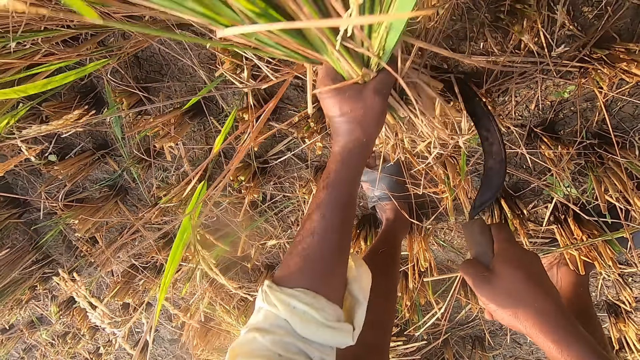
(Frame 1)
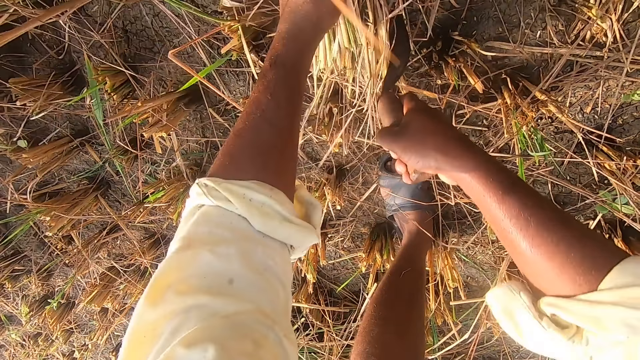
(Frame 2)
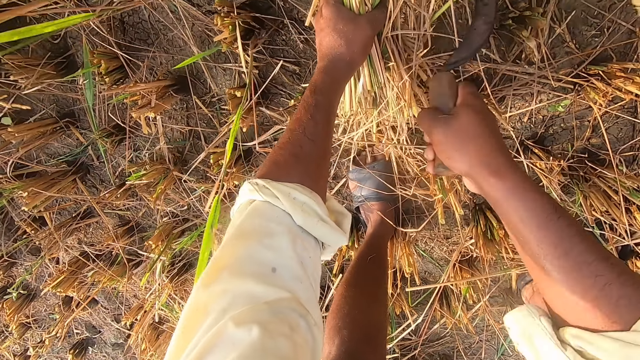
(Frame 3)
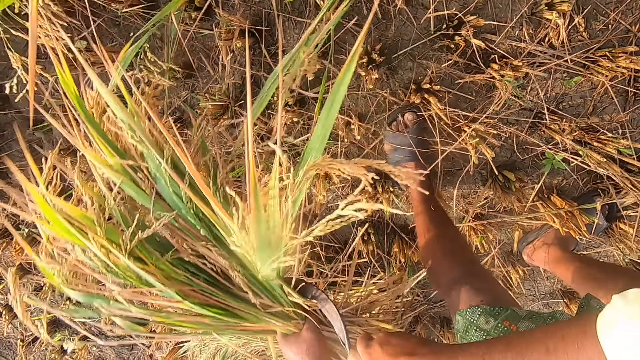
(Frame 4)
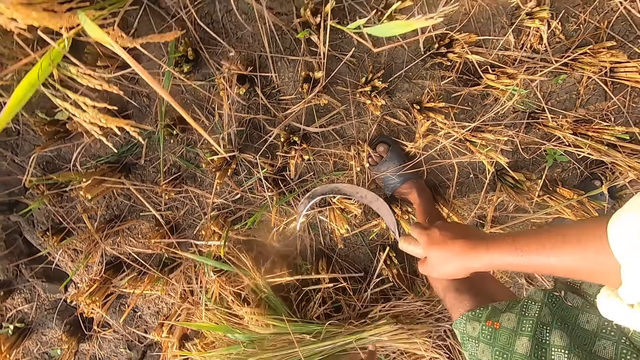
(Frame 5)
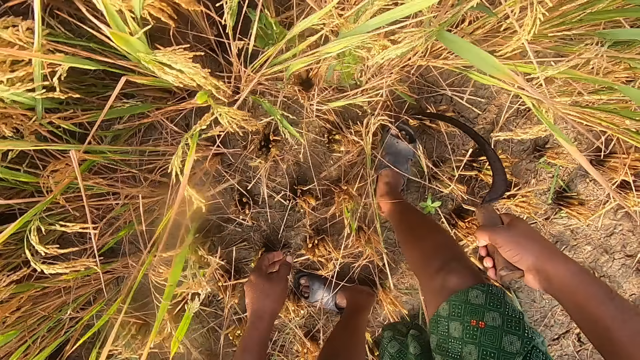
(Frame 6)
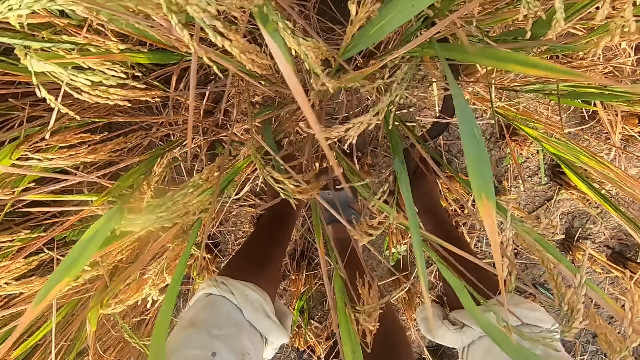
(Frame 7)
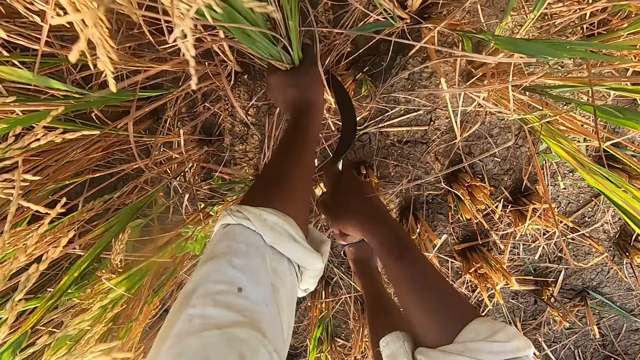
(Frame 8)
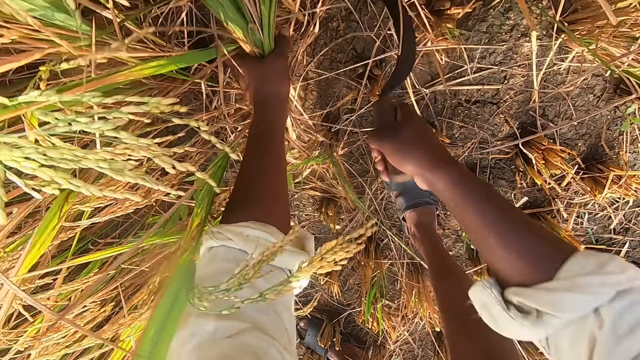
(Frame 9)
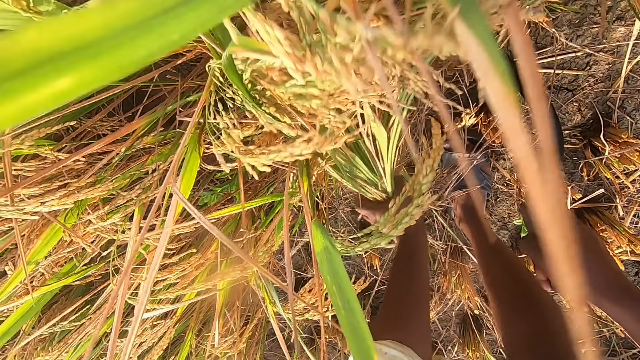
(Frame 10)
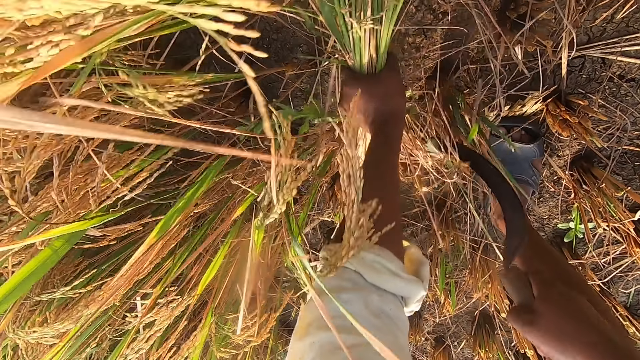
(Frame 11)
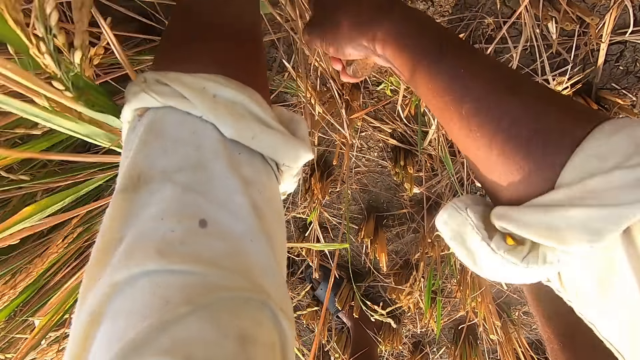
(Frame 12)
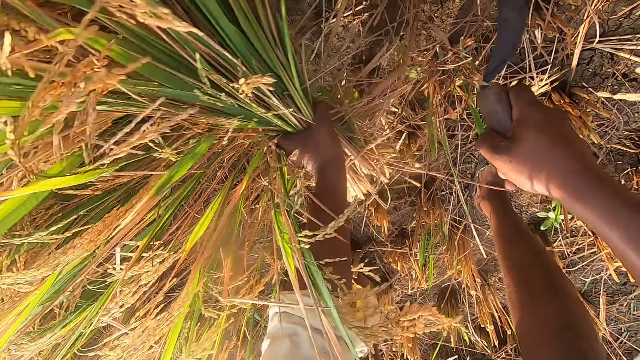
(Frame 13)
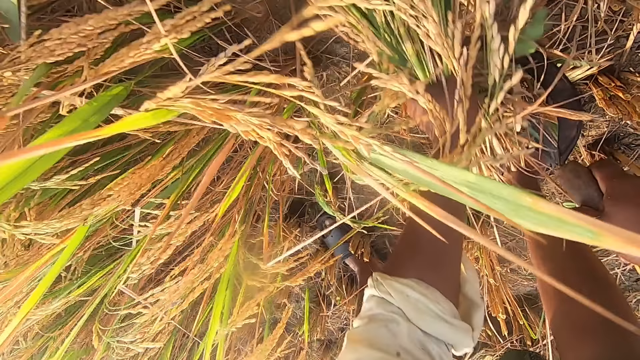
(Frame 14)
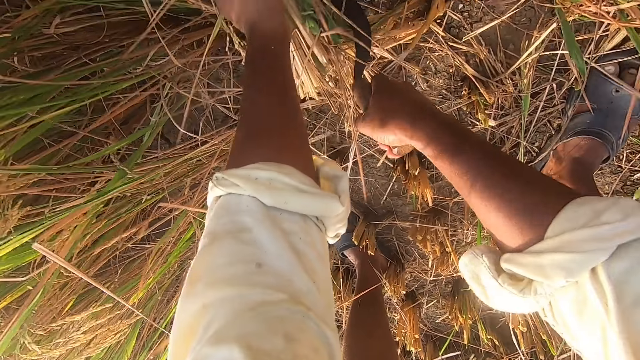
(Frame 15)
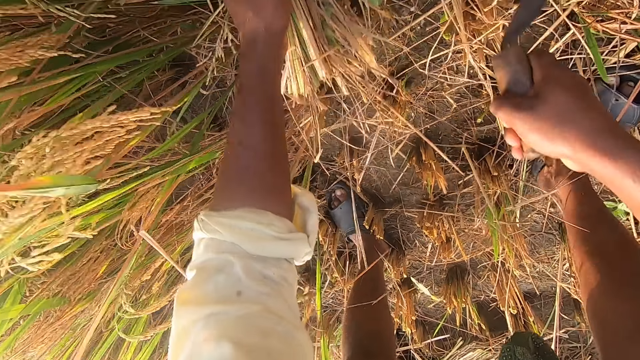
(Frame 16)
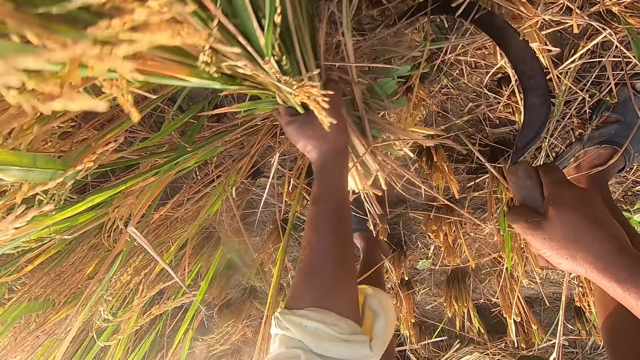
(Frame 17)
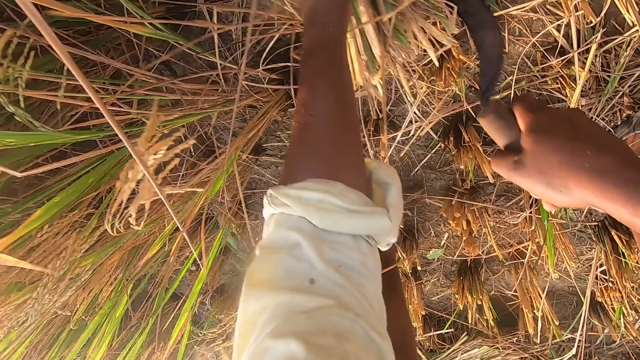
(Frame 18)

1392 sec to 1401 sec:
The camera wearer drops the straw on the ground. They cut the straw from the ground with the sickle.

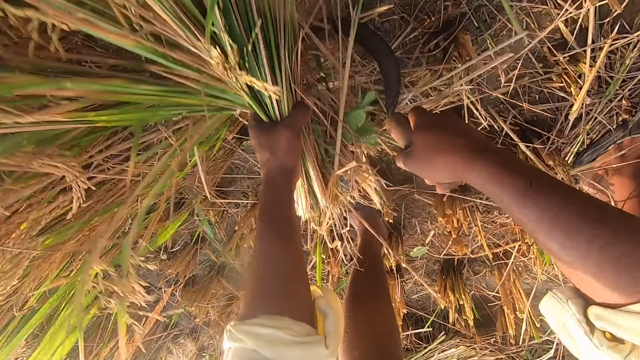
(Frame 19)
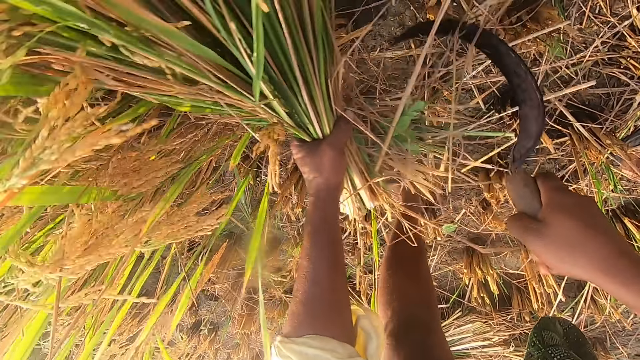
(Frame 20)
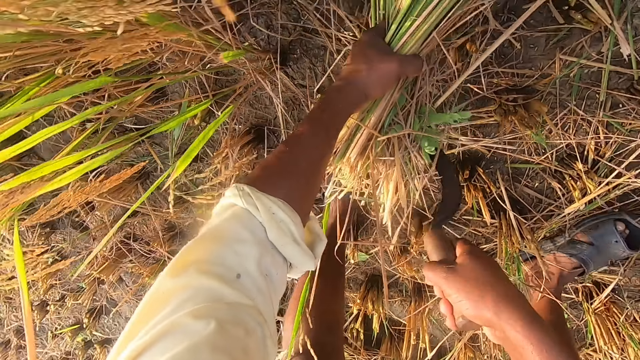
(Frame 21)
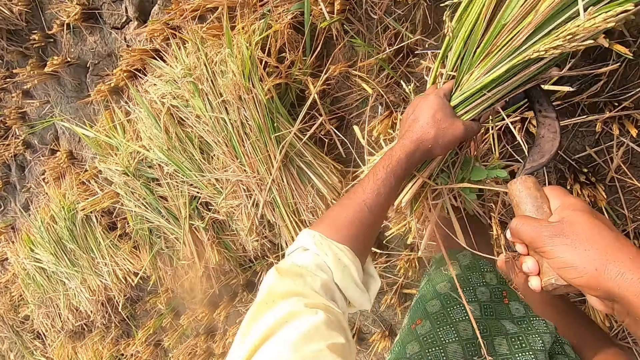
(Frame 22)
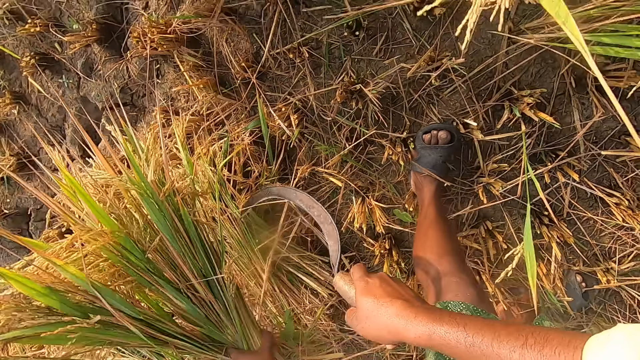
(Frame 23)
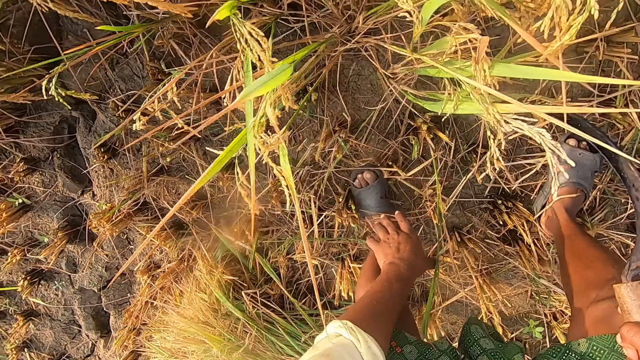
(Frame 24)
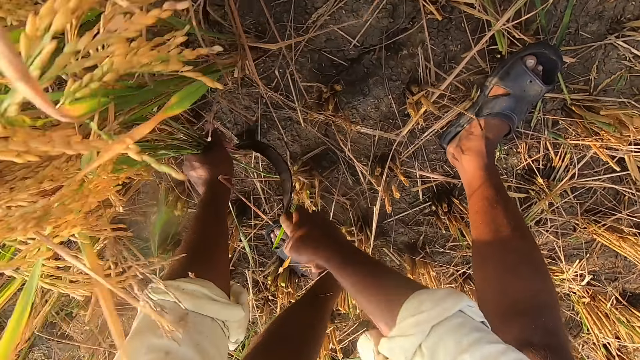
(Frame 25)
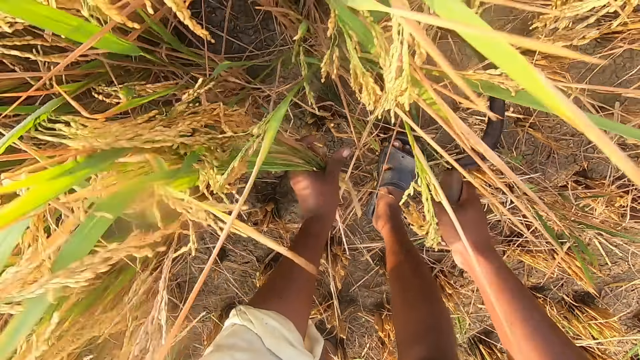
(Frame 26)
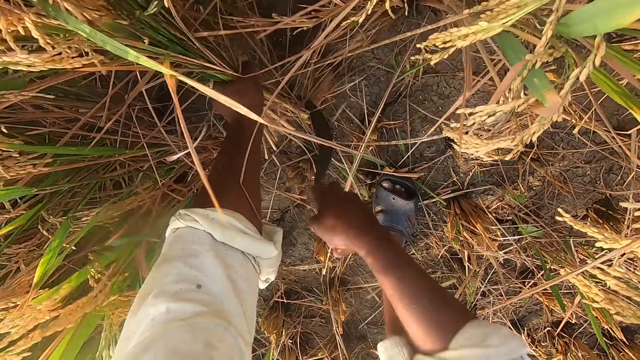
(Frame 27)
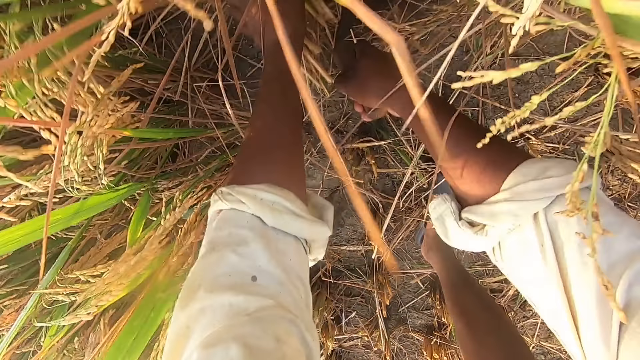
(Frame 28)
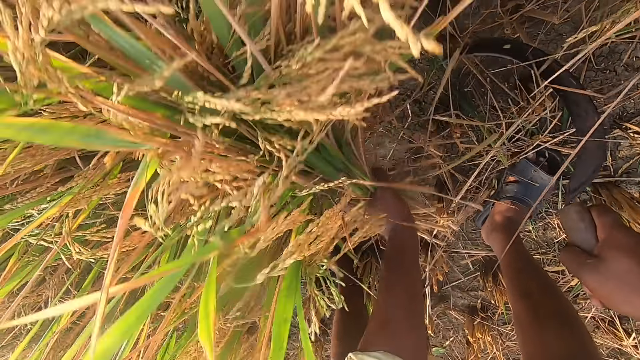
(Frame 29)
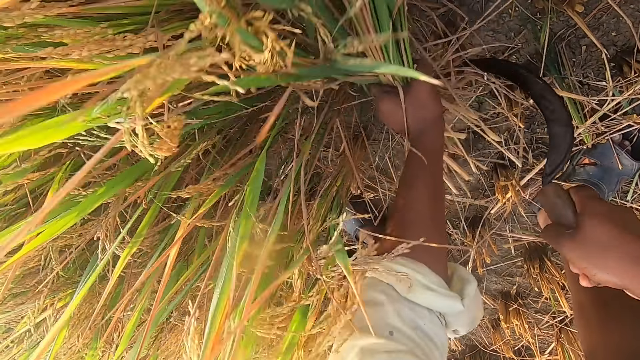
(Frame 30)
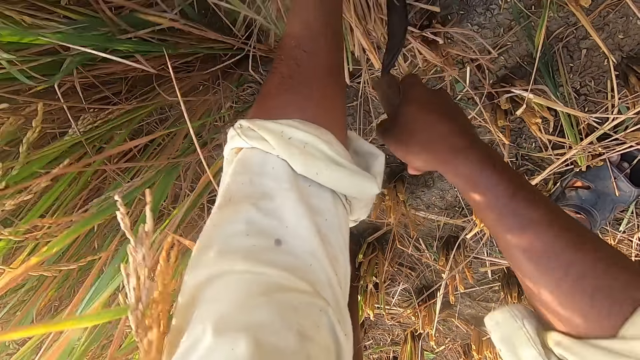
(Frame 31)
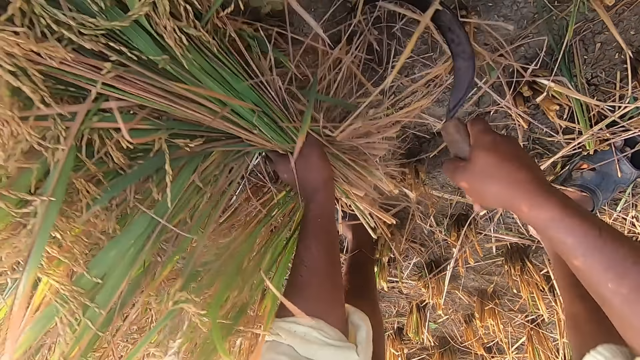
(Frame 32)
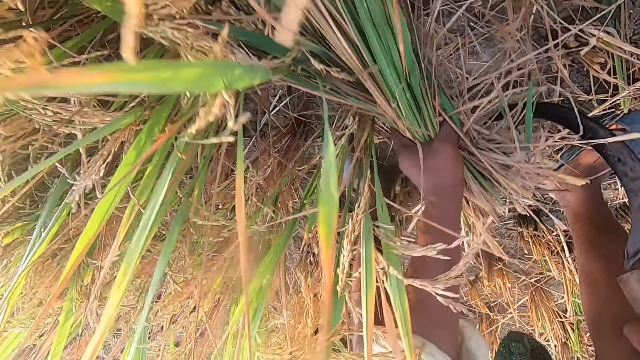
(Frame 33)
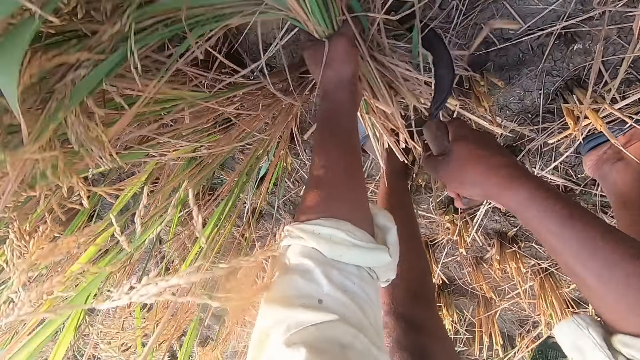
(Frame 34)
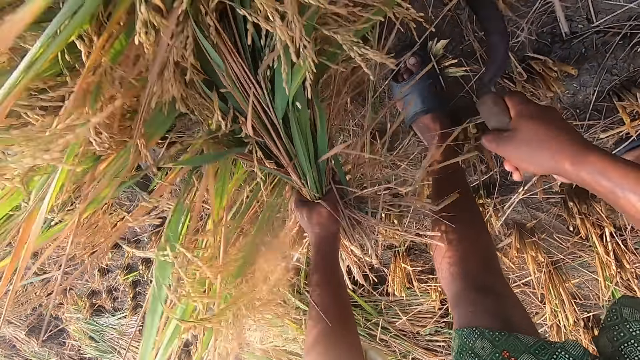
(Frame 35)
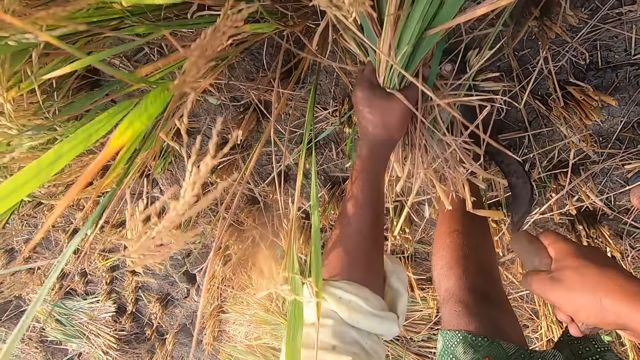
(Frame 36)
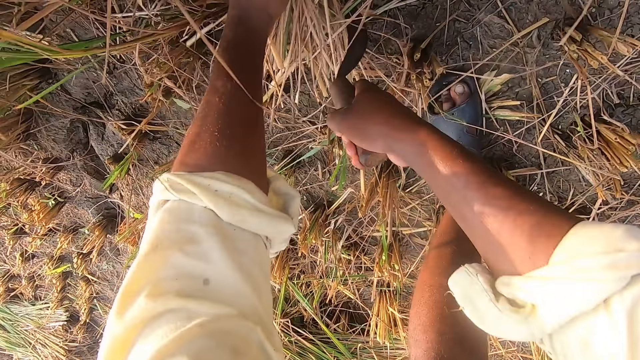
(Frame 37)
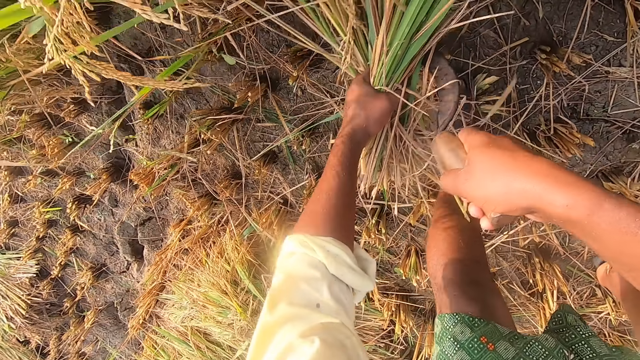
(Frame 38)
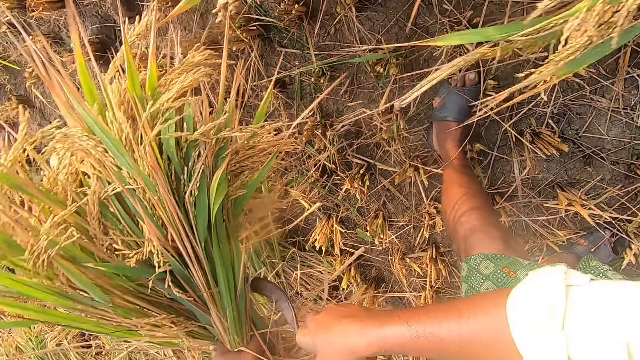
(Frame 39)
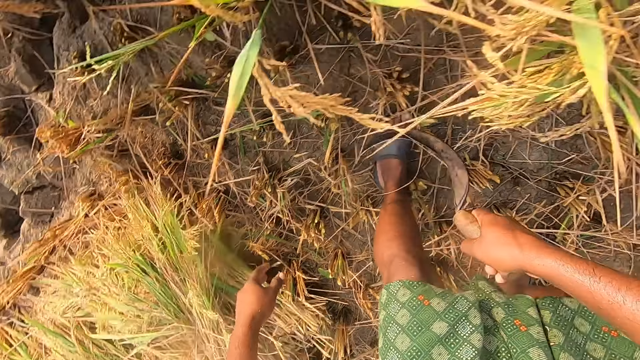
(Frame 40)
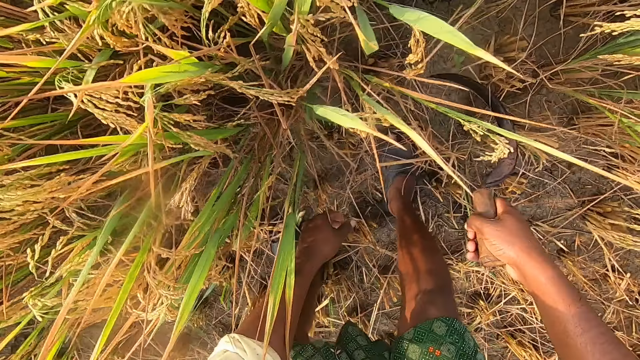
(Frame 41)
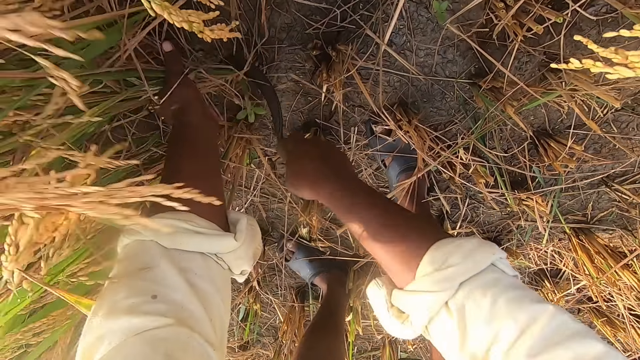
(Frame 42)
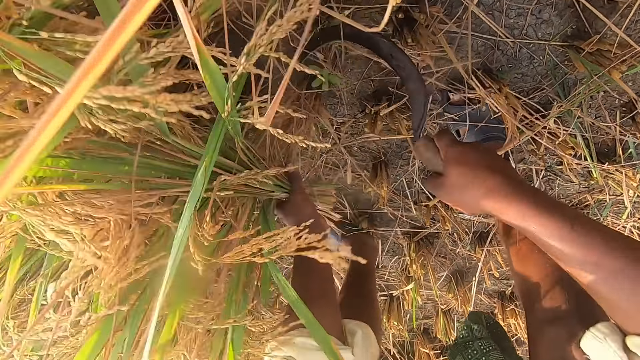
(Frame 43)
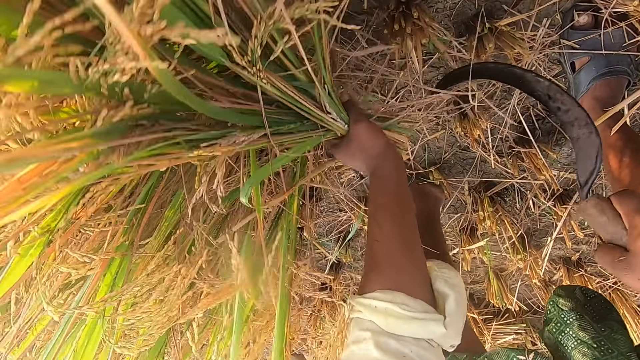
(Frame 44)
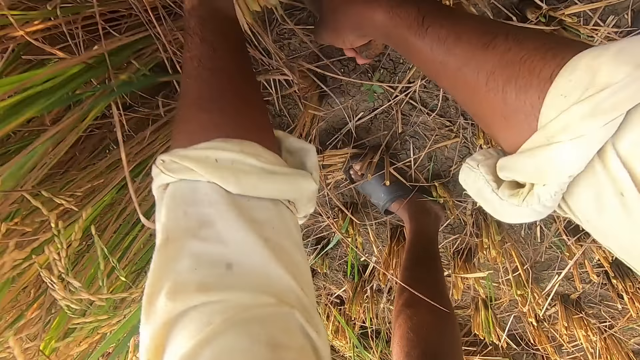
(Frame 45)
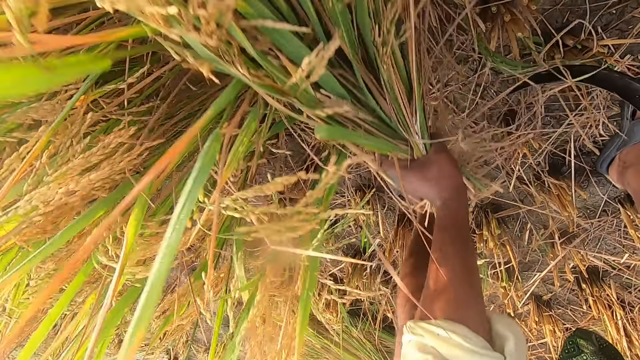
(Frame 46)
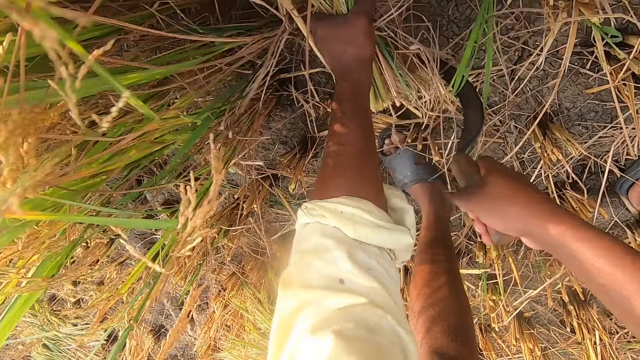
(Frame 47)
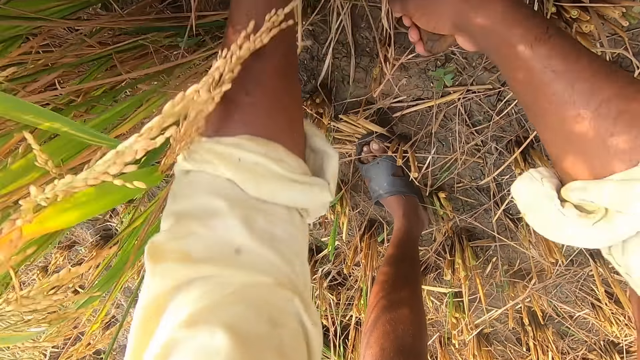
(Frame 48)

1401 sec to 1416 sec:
The camera wearer drops the straw on the ground. They cut the straw from the ground with the sickle. They drop the straw on the ground. They cut the straw from the ground with the sickle.
